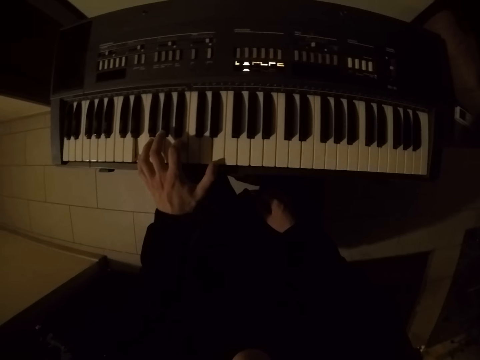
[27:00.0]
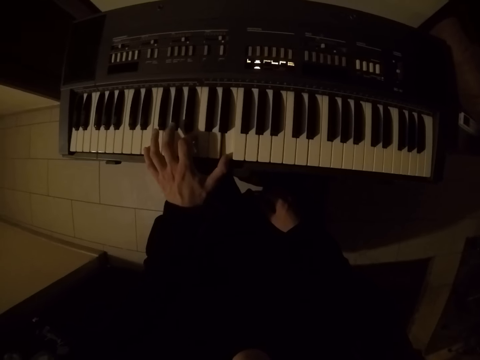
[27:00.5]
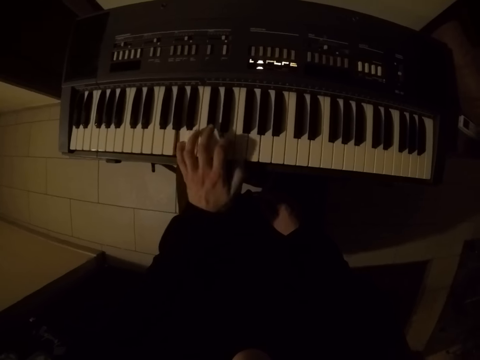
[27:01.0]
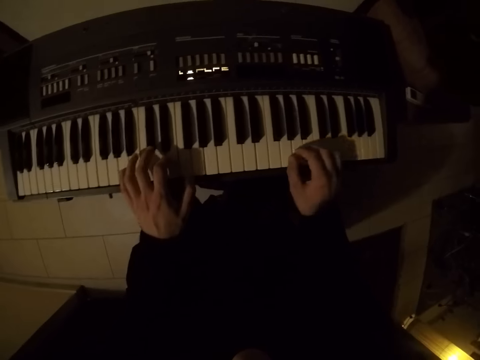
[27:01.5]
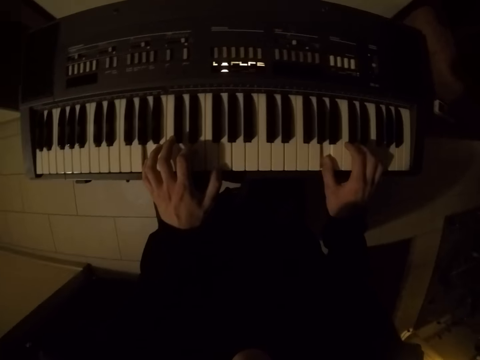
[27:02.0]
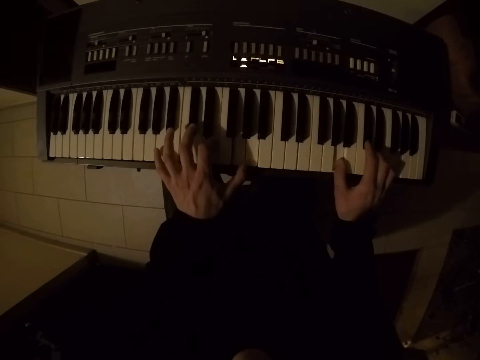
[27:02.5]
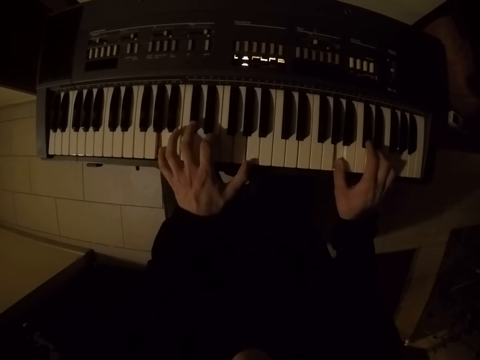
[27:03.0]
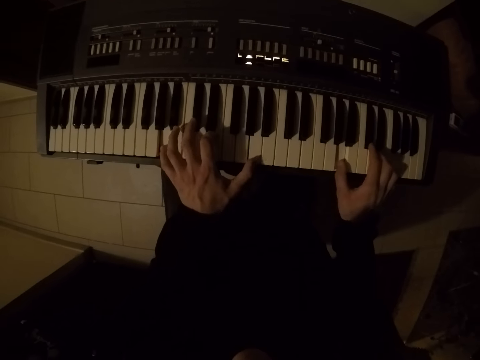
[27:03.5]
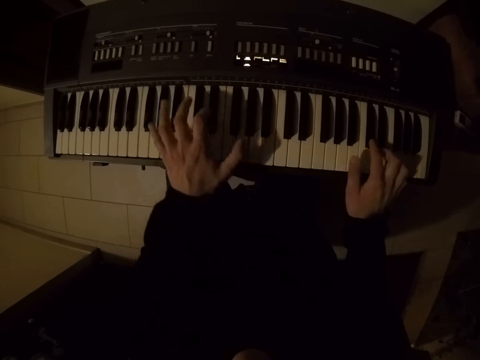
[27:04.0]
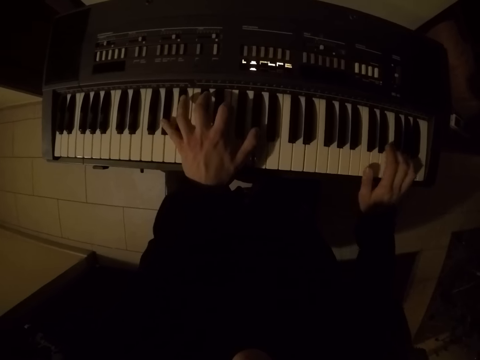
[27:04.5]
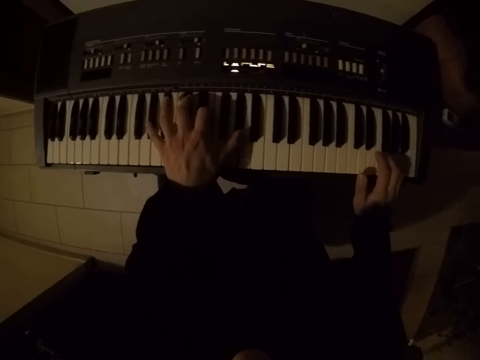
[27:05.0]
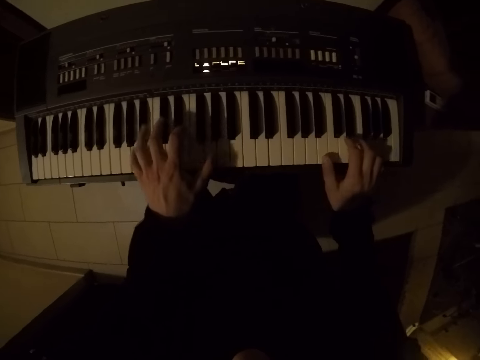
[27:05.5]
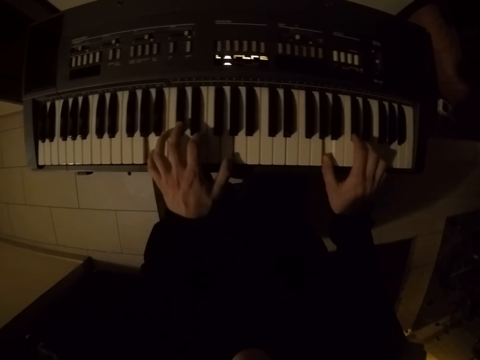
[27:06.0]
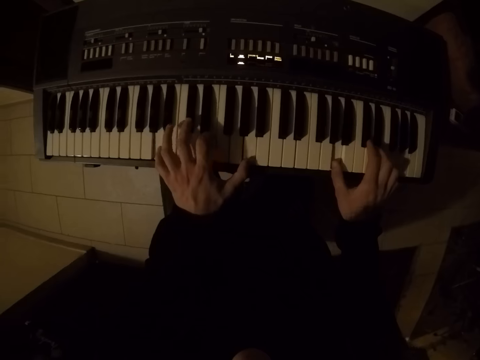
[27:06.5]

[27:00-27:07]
The camera wearer plays the keyboard with both hands.

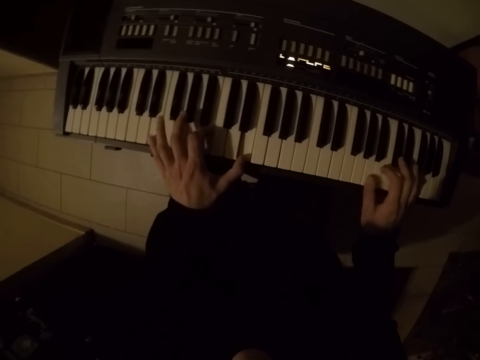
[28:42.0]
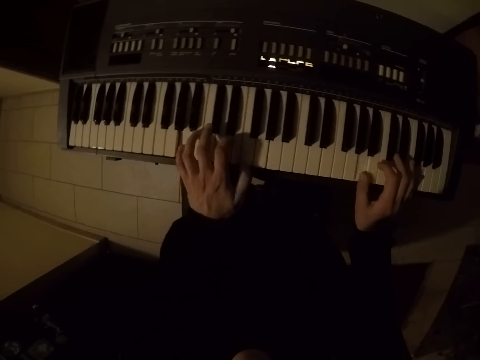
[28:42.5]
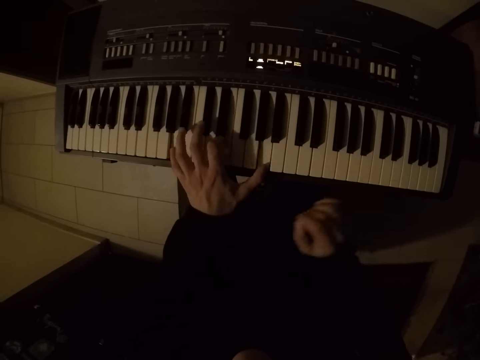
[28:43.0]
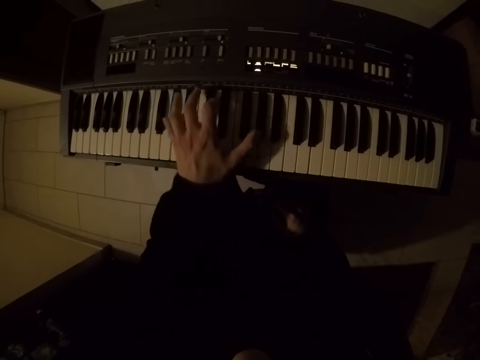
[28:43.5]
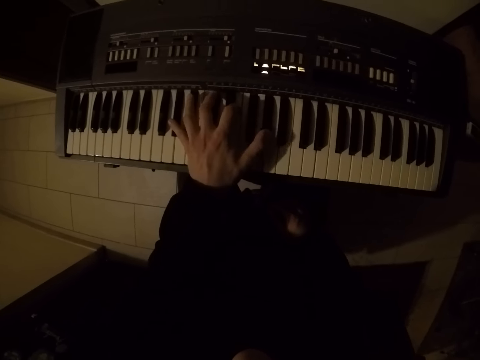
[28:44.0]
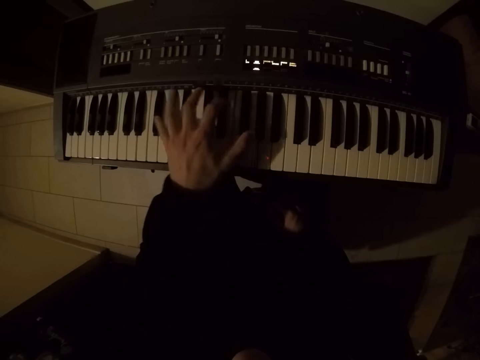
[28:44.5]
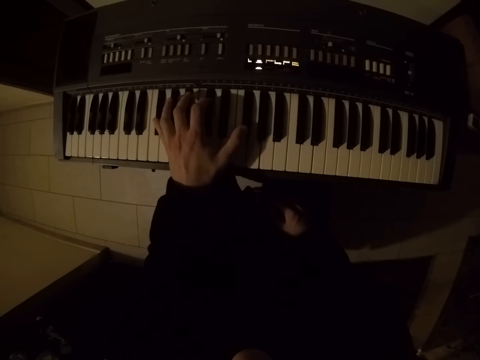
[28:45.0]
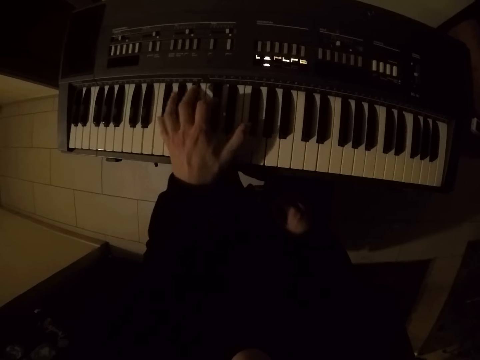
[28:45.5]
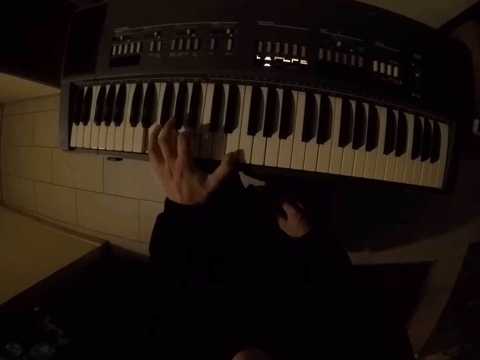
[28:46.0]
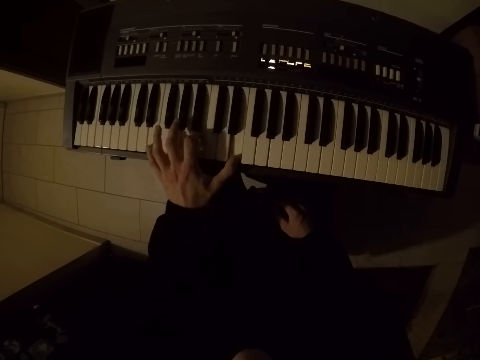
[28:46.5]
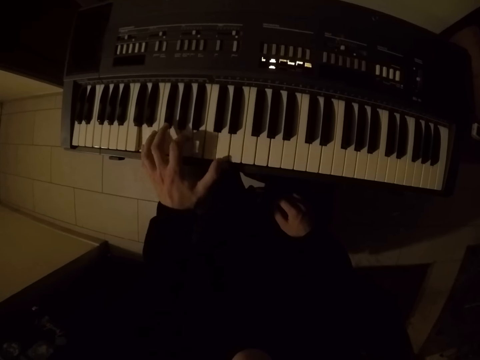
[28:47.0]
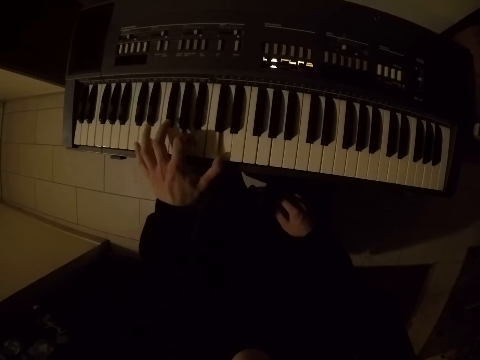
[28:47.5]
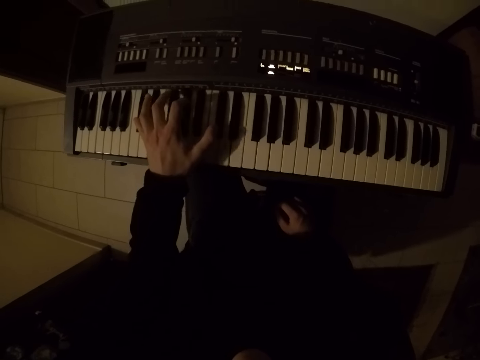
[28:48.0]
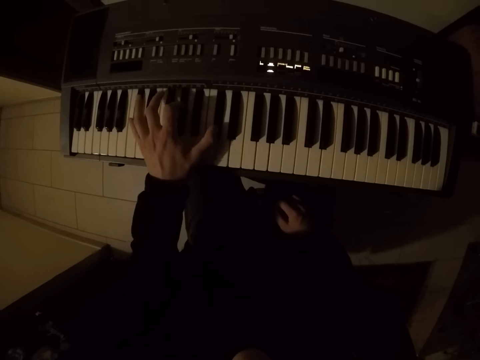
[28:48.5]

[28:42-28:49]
The camera wearer moves the right hand to the thigh. He plays the keyboard with his left hand.

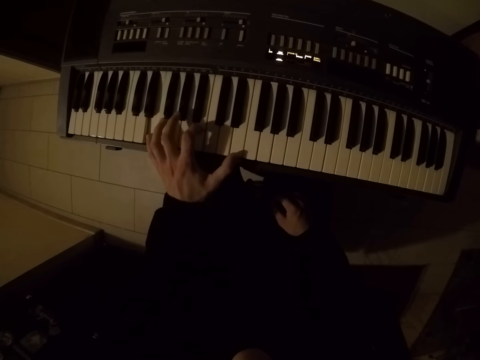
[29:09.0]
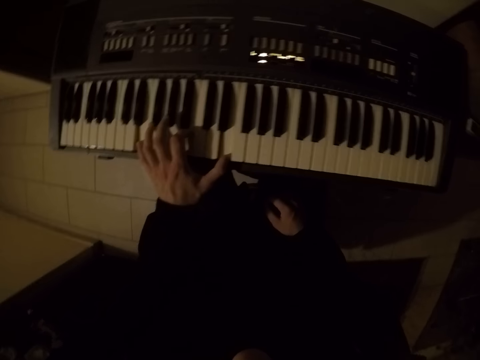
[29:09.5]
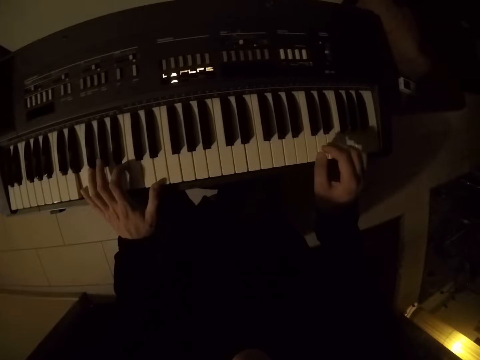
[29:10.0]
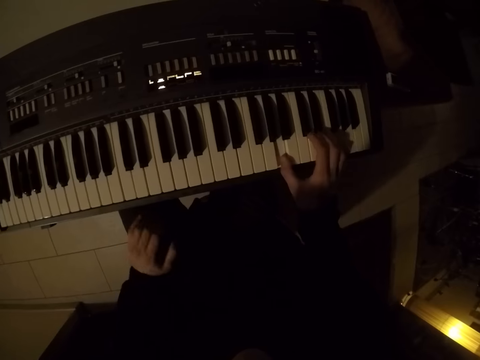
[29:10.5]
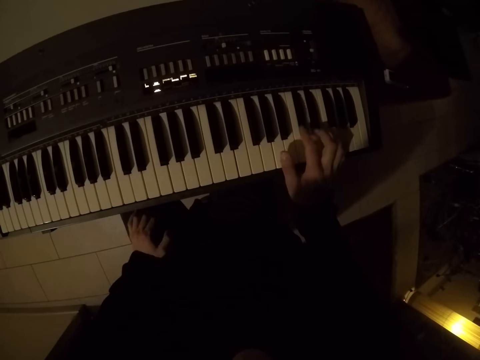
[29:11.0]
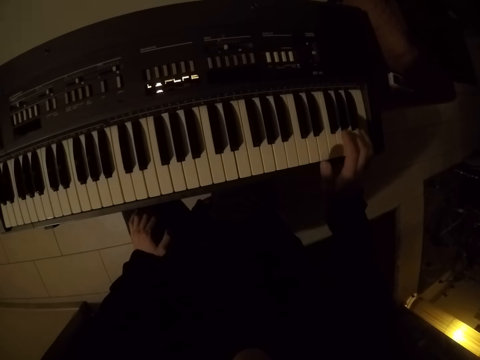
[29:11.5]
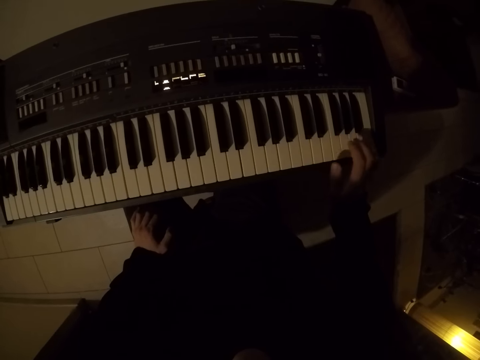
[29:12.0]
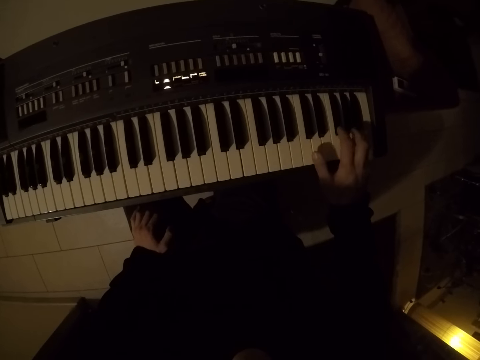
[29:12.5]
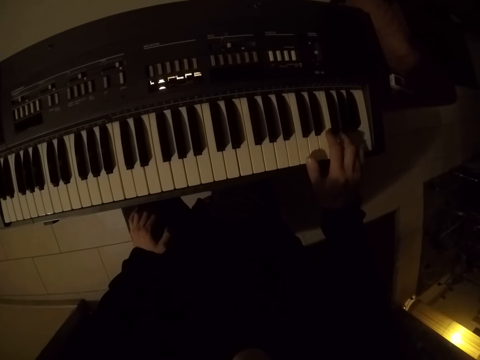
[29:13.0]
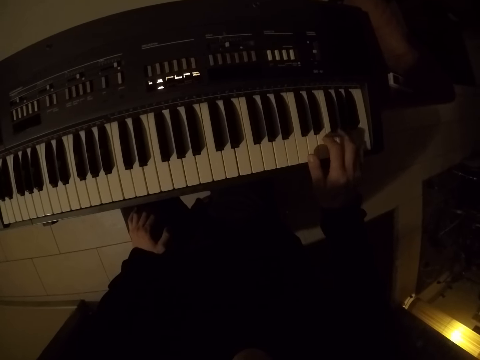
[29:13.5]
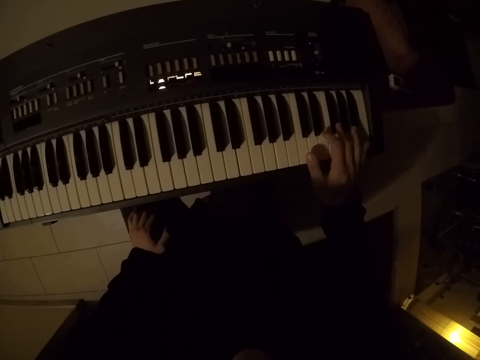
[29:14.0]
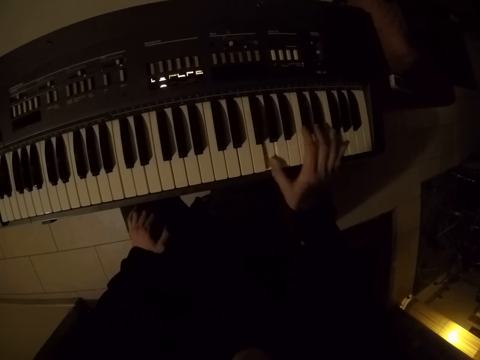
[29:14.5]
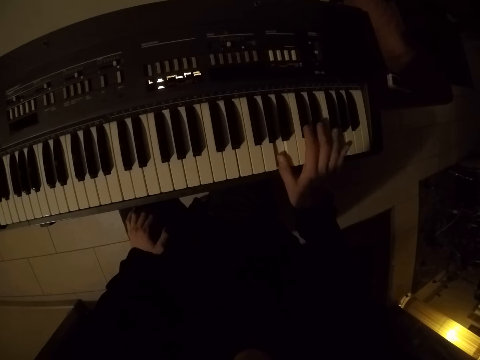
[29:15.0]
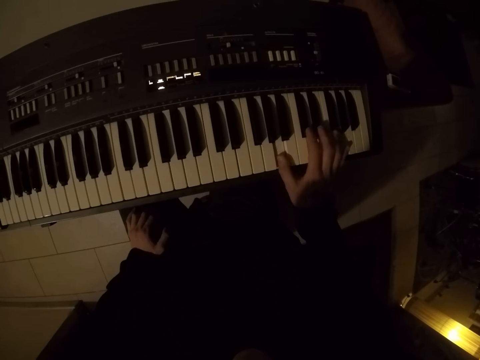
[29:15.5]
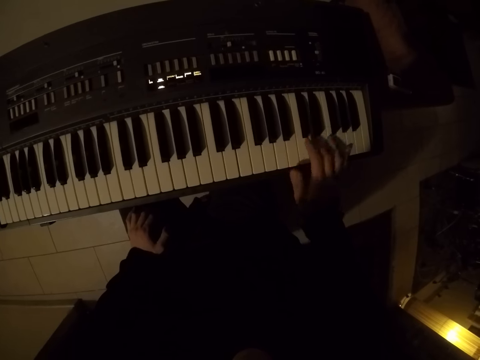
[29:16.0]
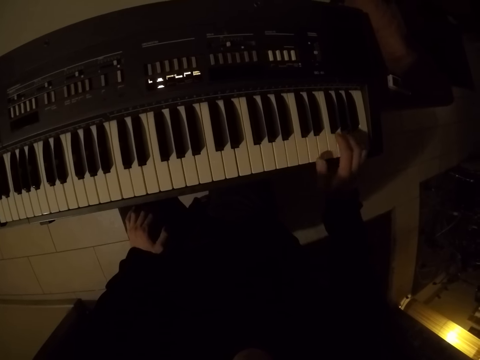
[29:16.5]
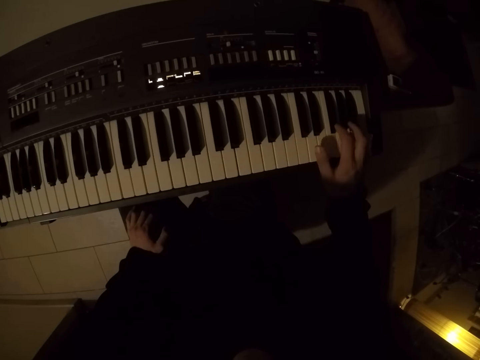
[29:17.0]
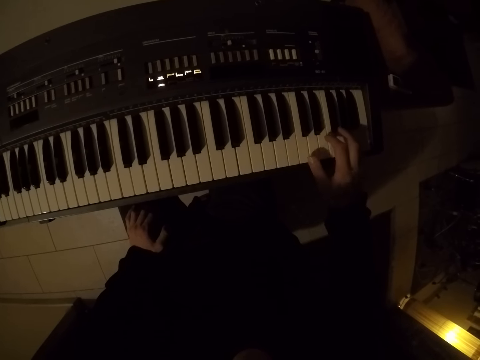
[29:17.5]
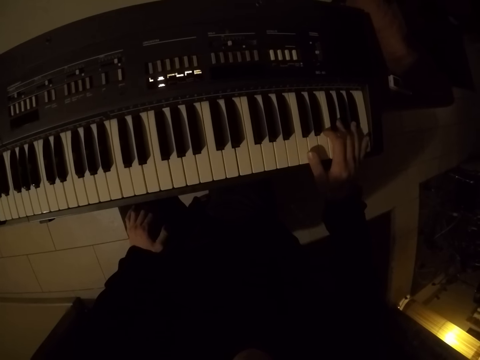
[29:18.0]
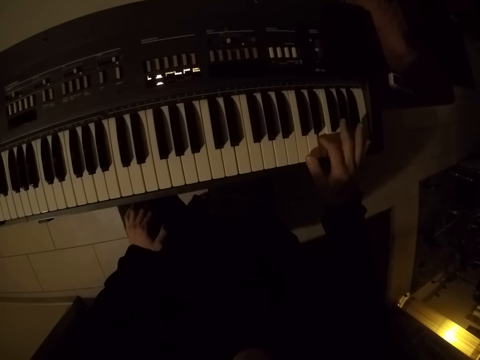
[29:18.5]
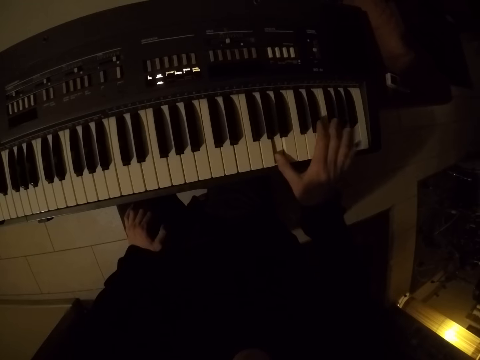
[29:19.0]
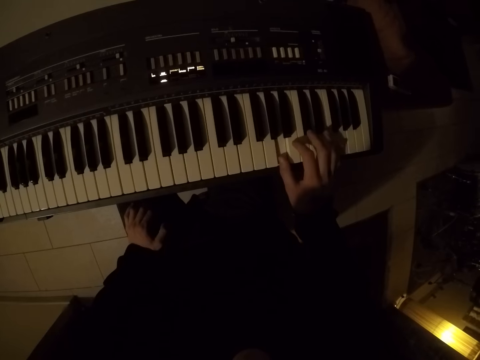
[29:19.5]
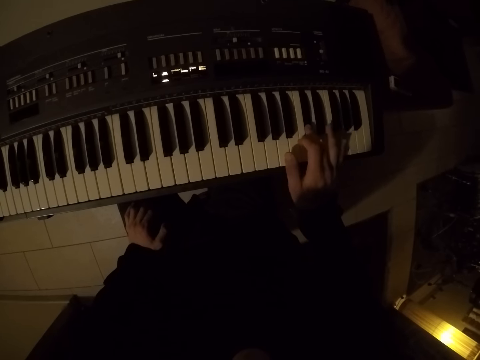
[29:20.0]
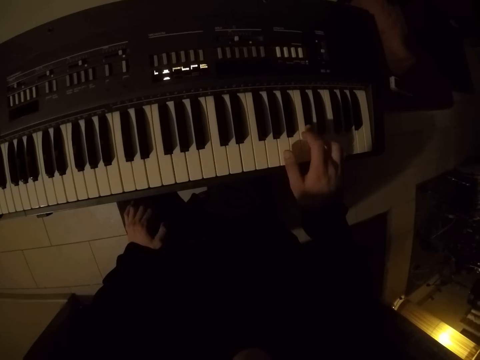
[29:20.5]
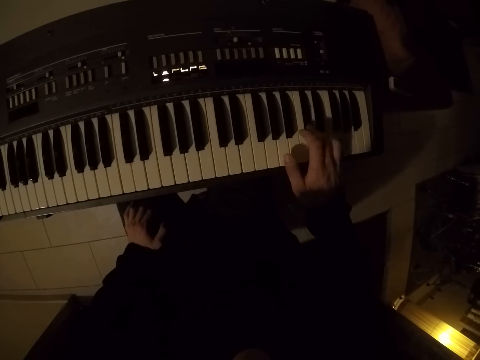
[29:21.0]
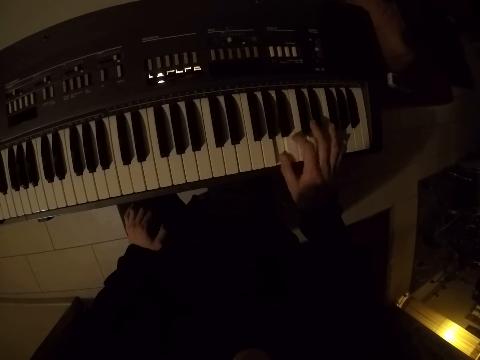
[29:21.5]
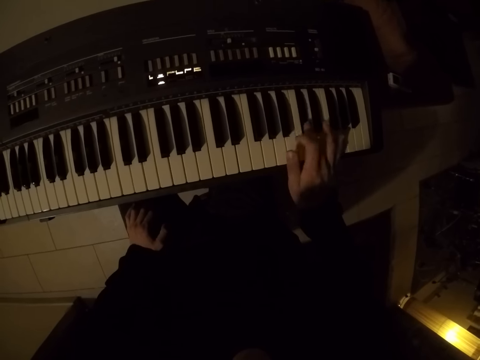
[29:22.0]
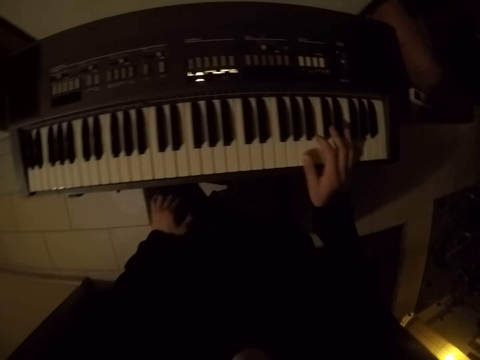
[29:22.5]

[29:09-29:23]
The camera wearer plays the keyboard with both hands. He moves the left hand to the thigh. He plays the keyboard with his right hand.
